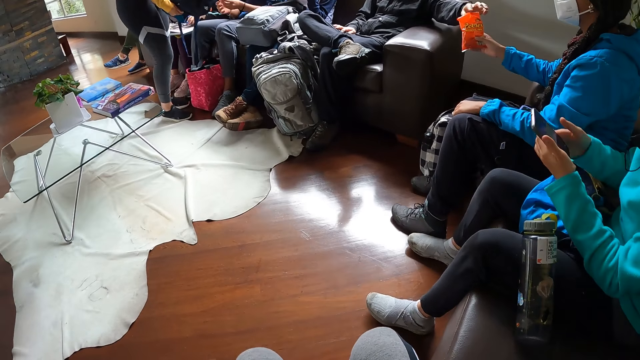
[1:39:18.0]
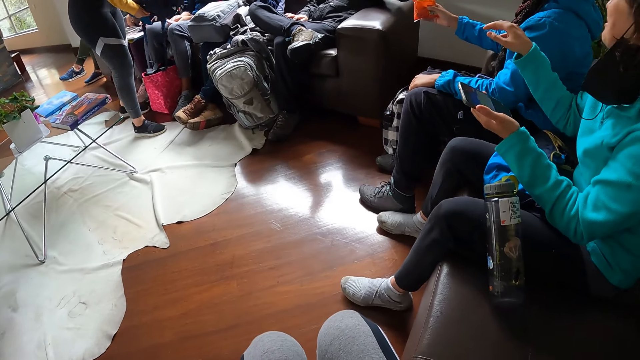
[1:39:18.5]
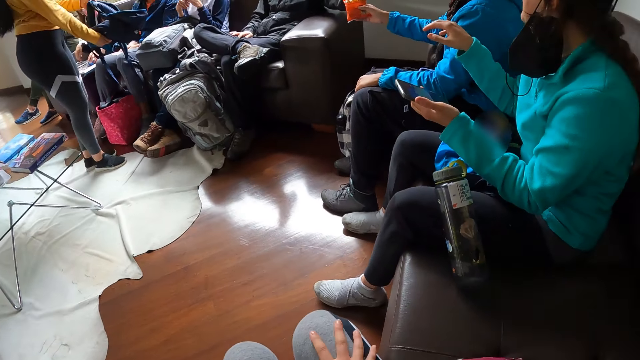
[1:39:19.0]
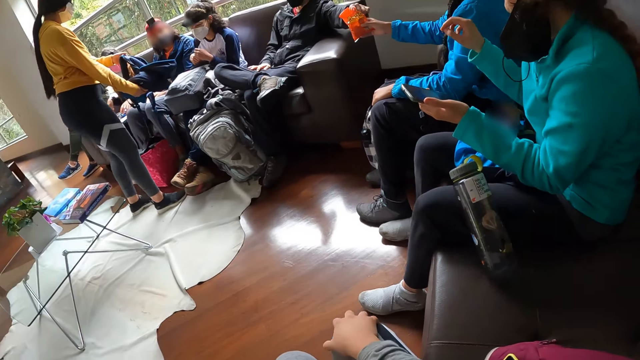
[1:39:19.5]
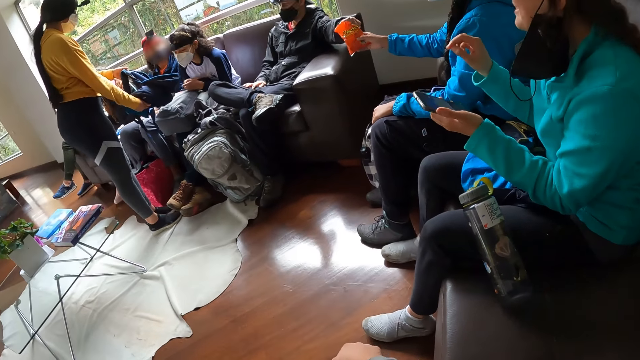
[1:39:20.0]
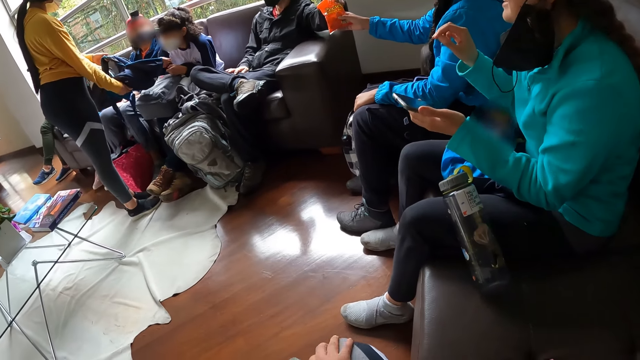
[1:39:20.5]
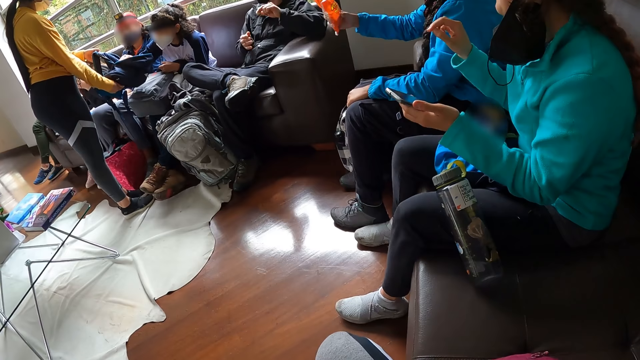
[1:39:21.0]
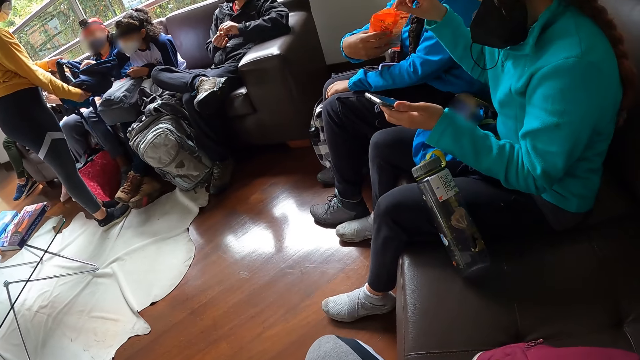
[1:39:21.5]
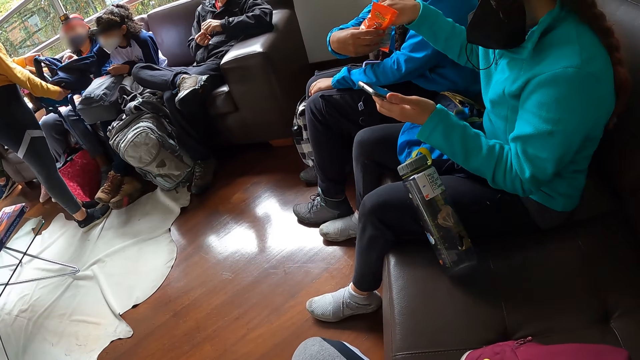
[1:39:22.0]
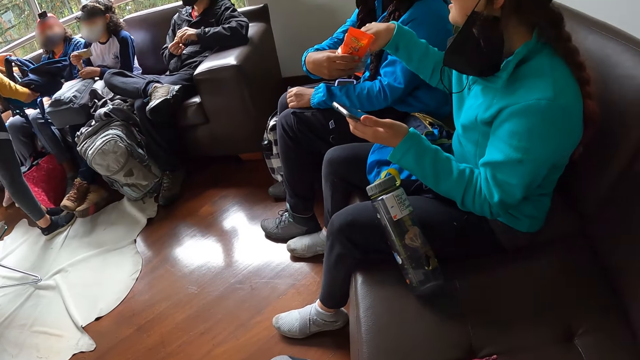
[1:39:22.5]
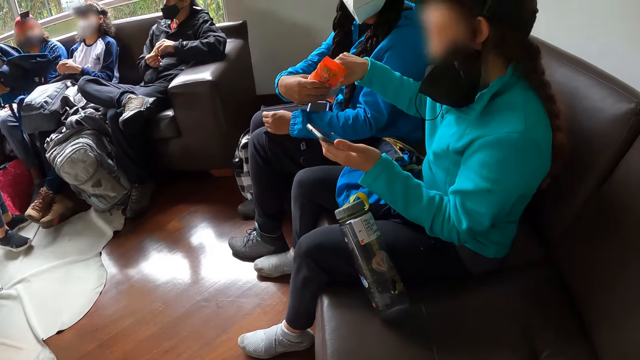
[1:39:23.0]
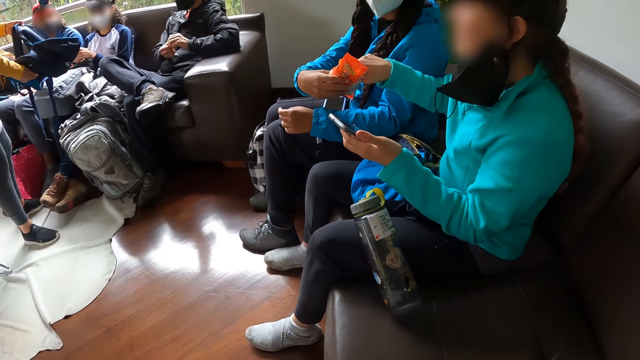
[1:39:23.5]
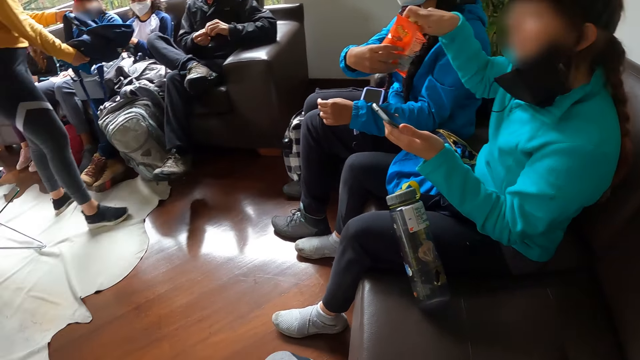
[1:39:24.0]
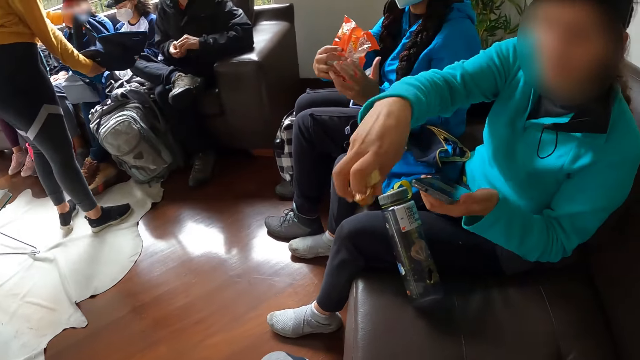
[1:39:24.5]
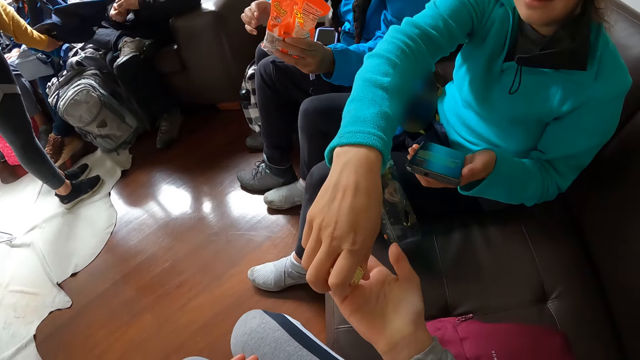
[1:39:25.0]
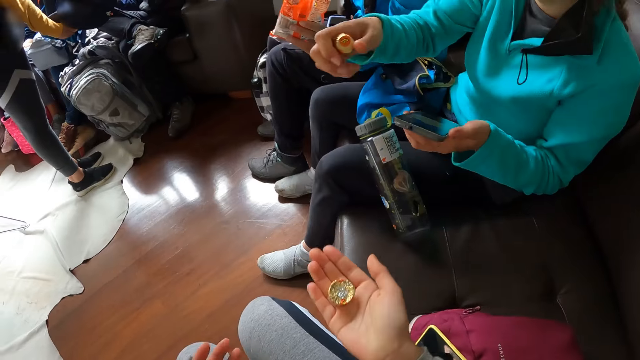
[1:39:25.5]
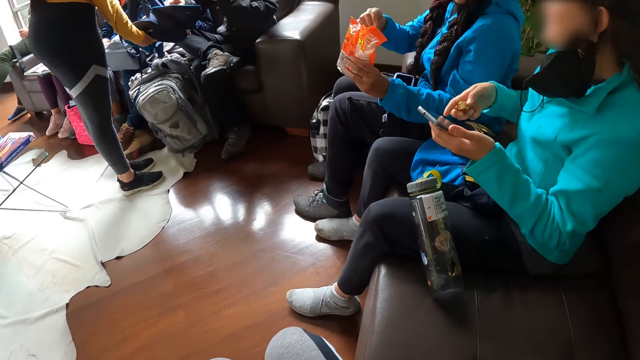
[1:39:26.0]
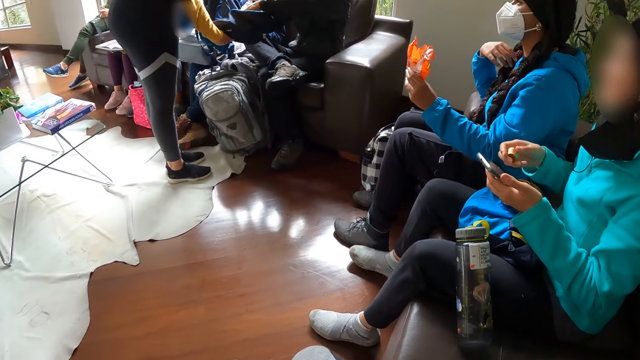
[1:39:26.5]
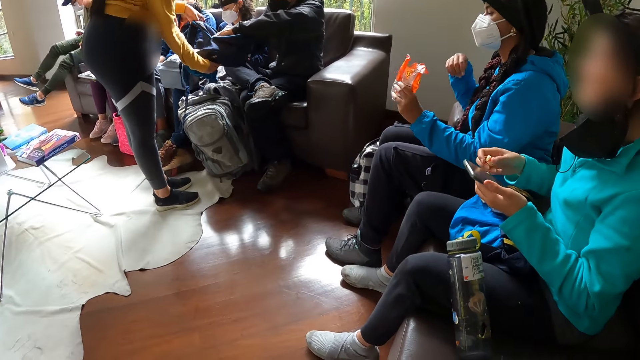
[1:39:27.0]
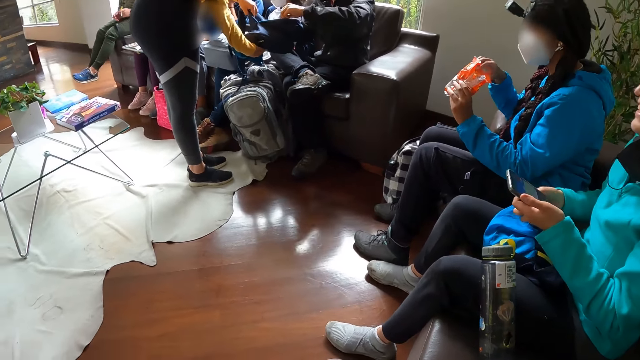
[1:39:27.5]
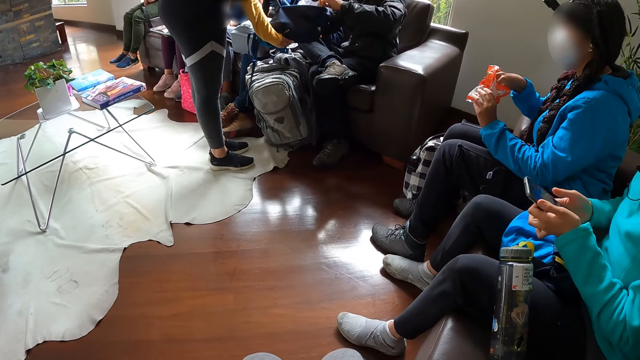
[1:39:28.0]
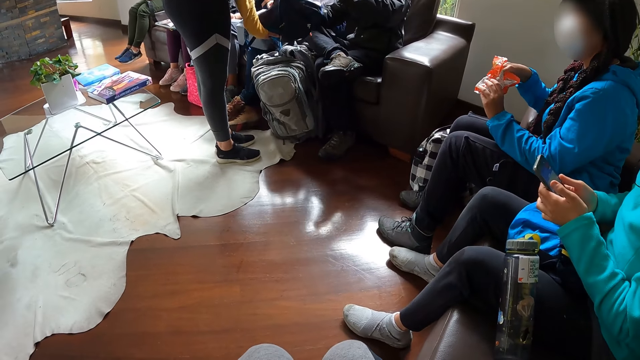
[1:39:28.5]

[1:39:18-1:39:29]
A man picks up a candy chocolate from the pack of chocolate with a woman with his left hand. A girl removes a snack from the bag in the hands of another woman with her right hand. A third woman picks up some chocolates from the pack of chocolate with the first woman with her right hand. The man unwraps the chocolate with both hands. The third woman passes a chocolate to the camera wearer with her right hand. The man removes a biscuit from the bag in the hands of the second woman with his left hand.

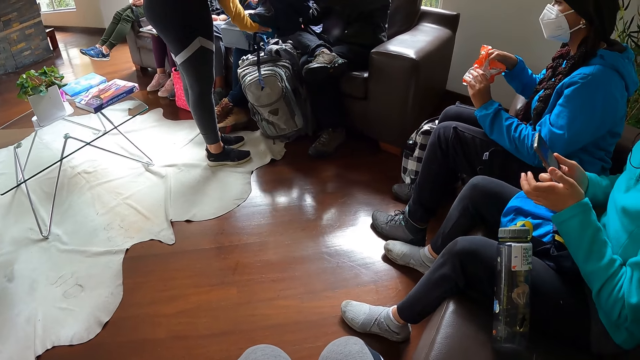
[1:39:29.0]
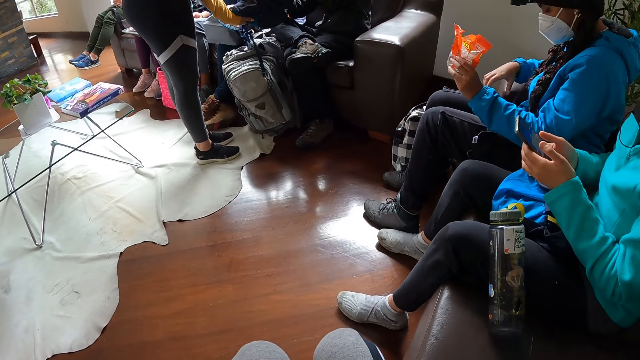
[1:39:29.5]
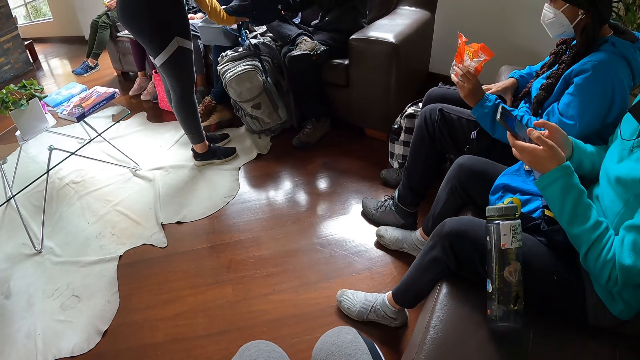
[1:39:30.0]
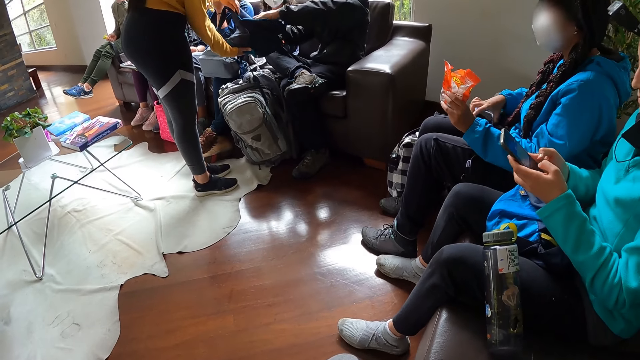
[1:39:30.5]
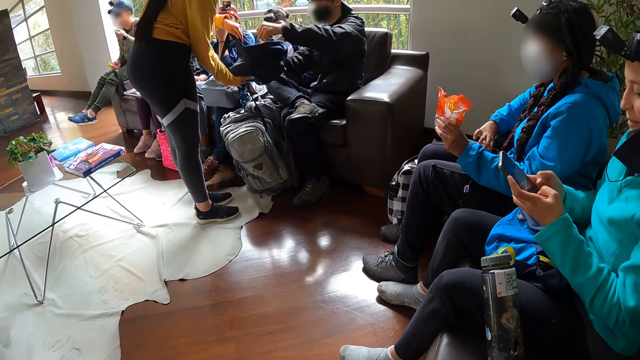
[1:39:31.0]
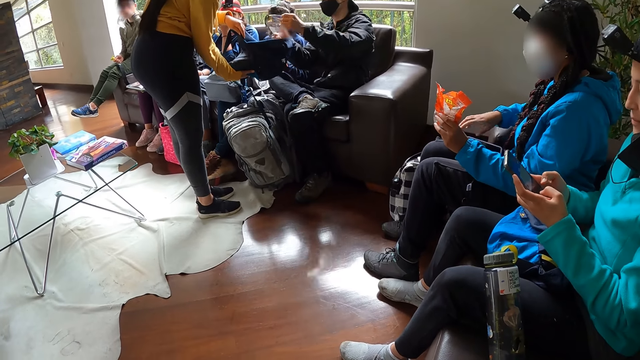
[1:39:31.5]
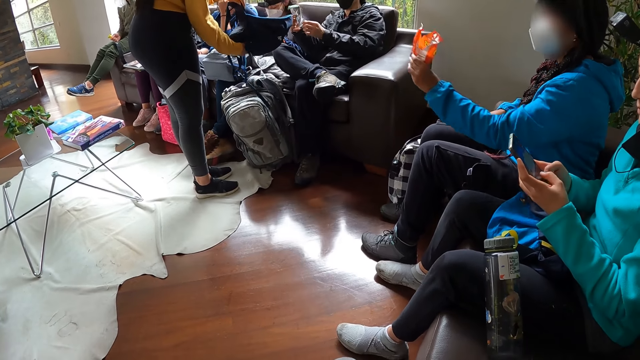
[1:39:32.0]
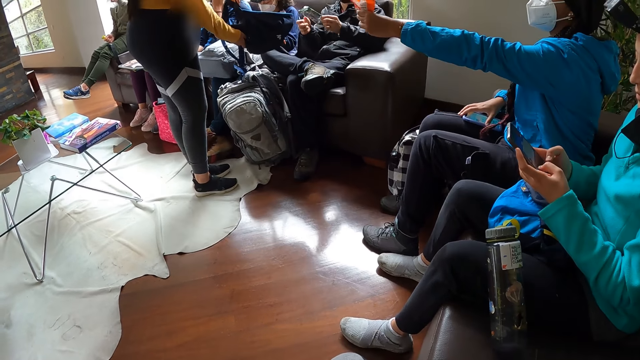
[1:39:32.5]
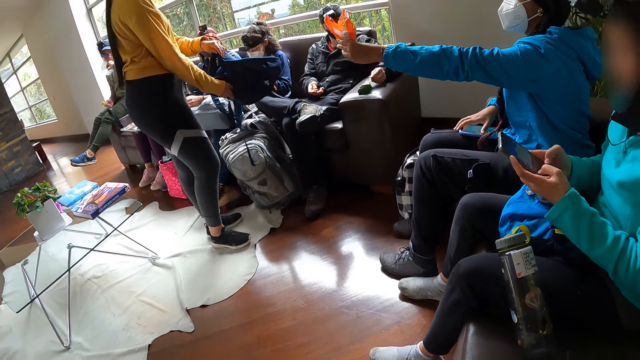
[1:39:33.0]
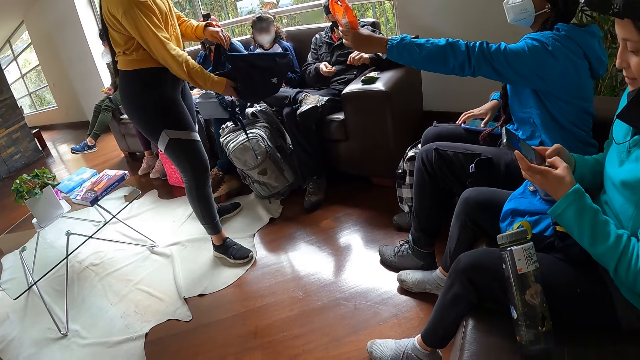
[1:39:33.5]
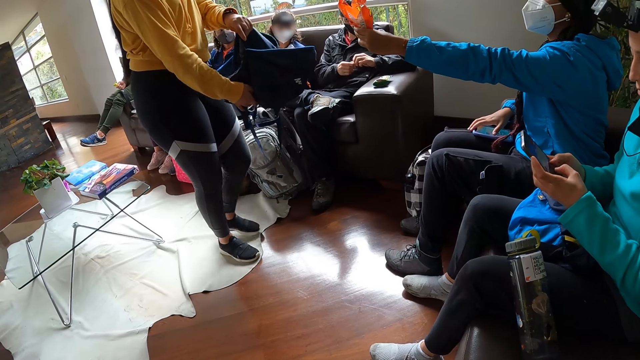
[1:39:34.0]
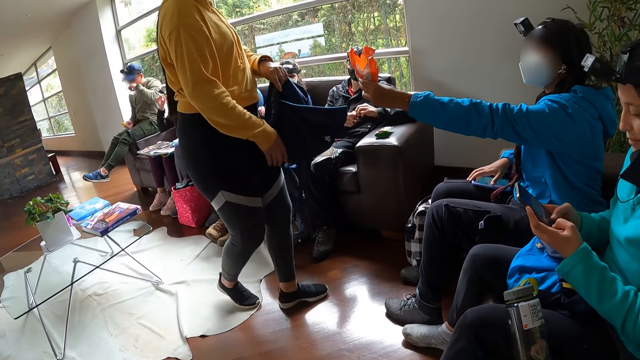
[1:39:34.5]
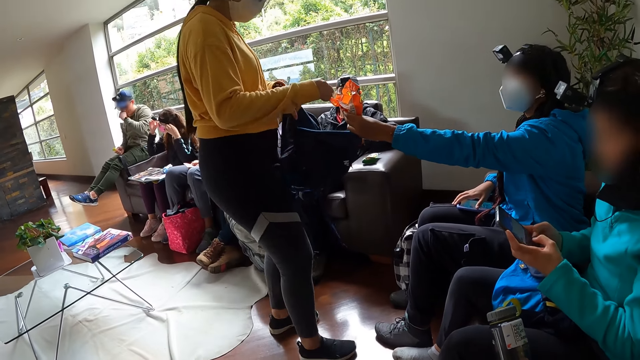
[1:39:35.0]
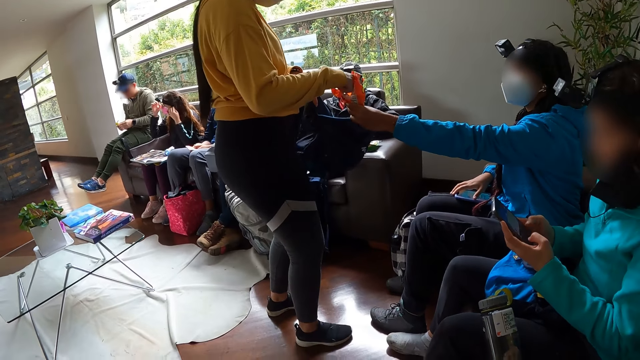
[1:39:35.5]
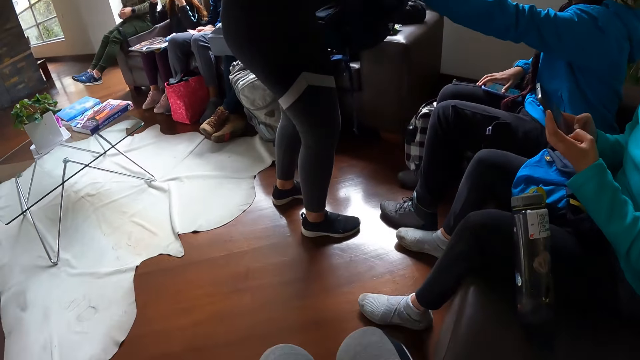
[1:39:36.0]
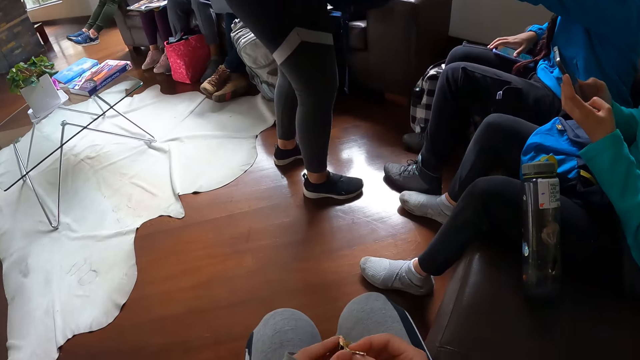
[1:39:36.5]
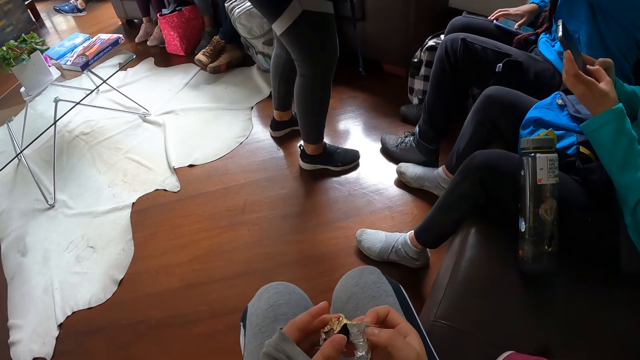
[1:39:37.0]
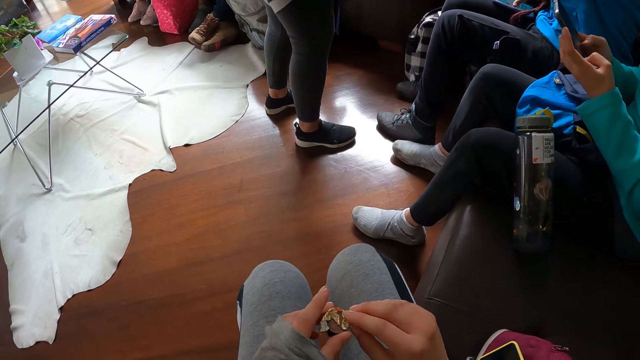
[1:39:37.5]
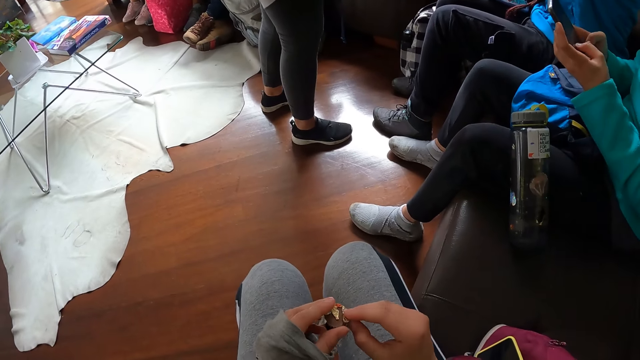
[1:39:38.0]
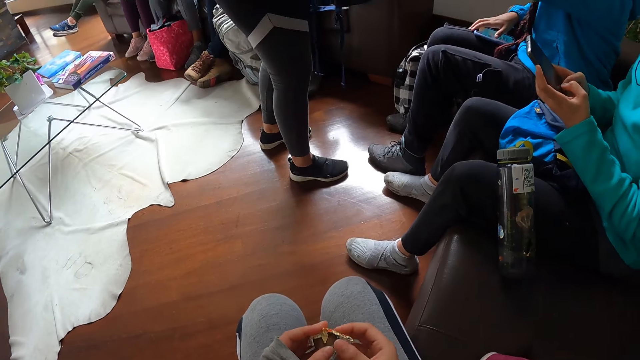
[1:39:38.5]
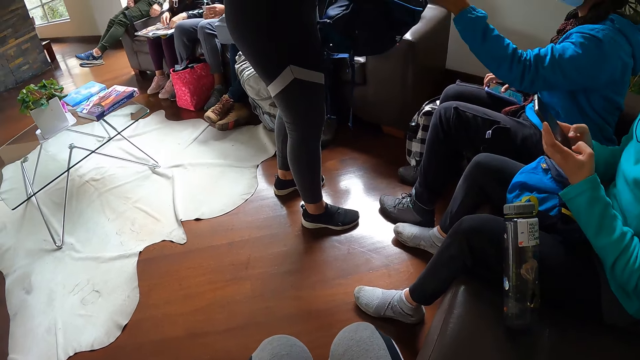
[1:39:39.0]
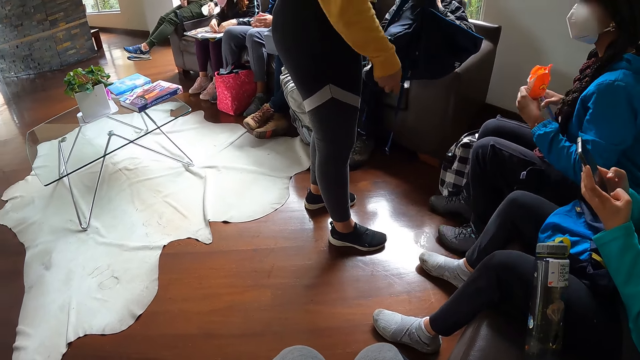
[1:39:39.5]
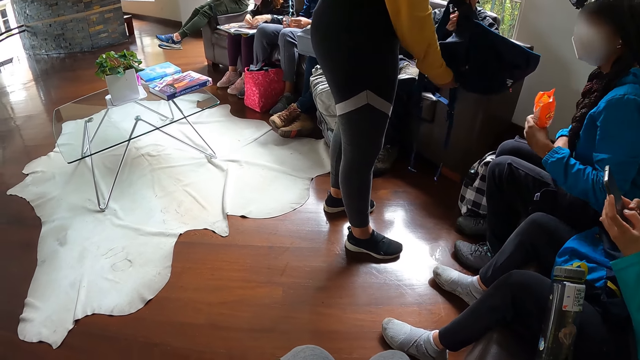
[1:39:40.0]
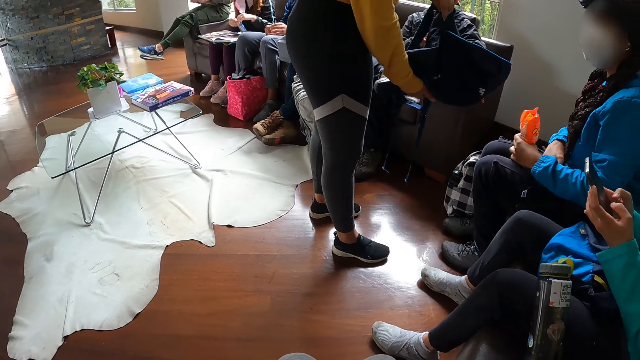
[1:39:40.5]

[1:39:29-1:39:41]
A woman adjusts the phone on her leg with her right hand. Another woman operates the phone with both hands. A man drops the biscuit on a chair arm with his left hand. A third woman picks up a chocolate from the pack of chocolate with the first woman with her right hand. The camera wearer unwraps the candy chocolate. Another man picks up a nylon on a book with his right hand. The first woman drops the pack of chocolate on her leg with her left hand. A fourth woman opens the snack with both hands.
